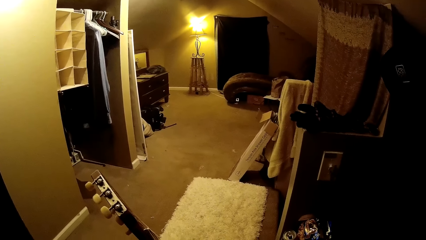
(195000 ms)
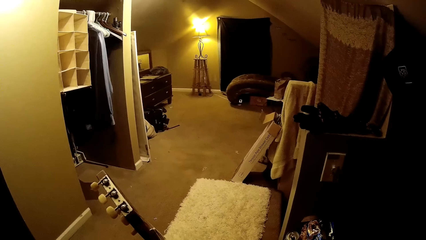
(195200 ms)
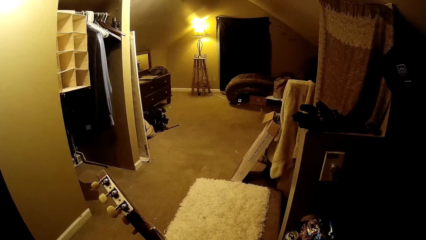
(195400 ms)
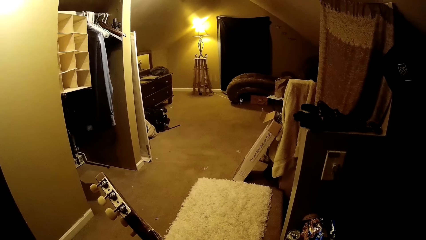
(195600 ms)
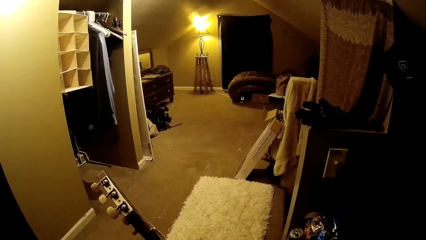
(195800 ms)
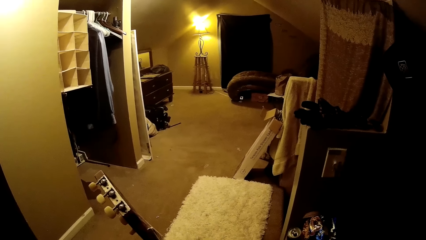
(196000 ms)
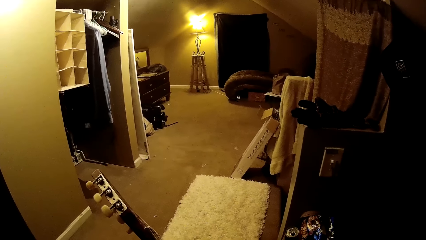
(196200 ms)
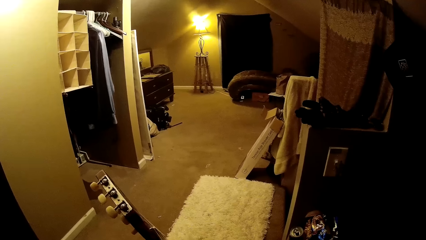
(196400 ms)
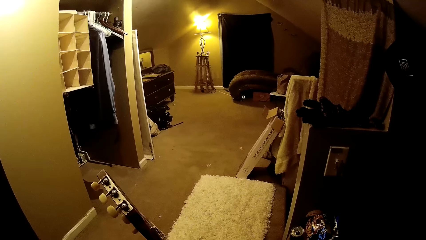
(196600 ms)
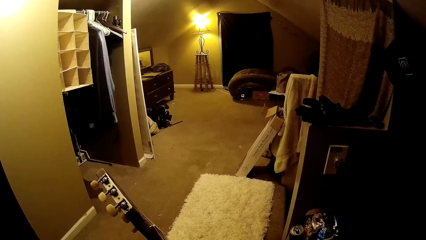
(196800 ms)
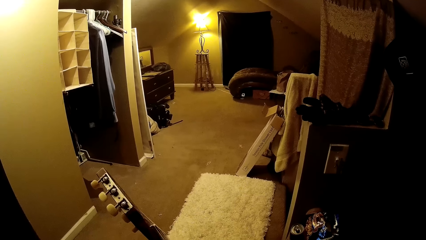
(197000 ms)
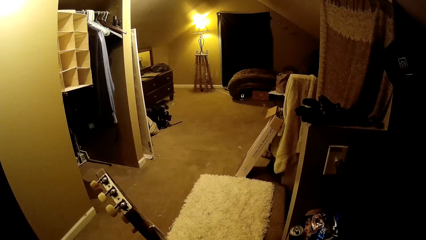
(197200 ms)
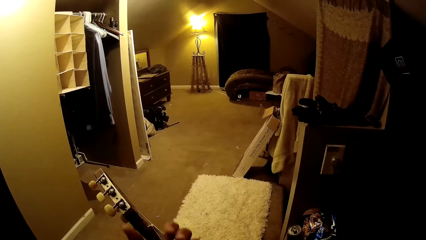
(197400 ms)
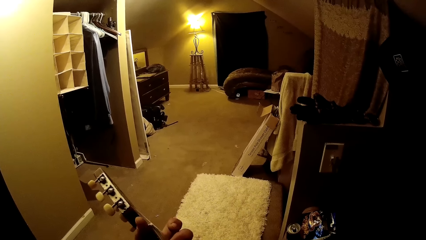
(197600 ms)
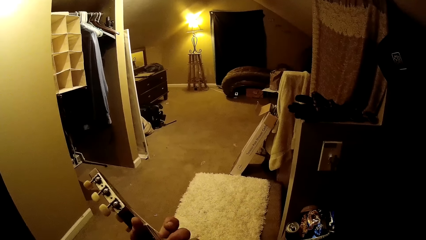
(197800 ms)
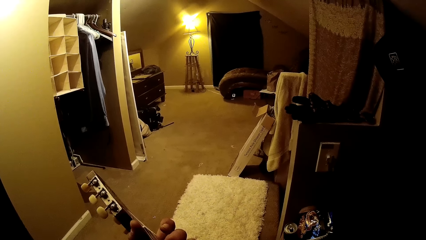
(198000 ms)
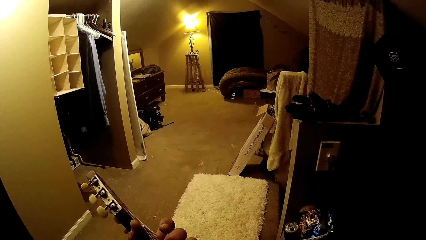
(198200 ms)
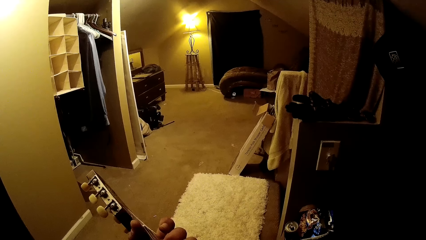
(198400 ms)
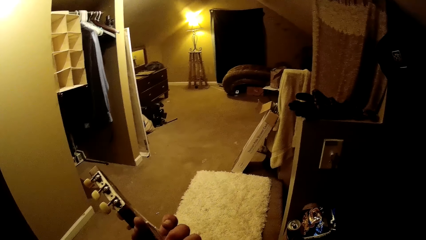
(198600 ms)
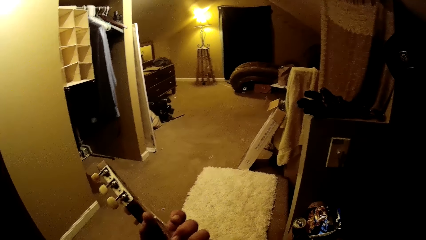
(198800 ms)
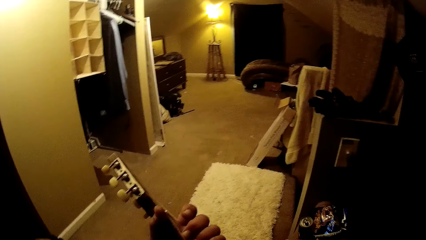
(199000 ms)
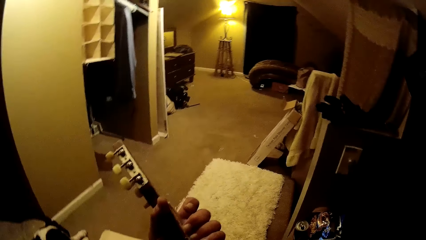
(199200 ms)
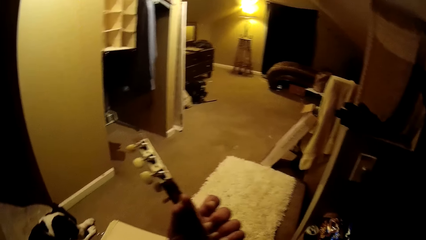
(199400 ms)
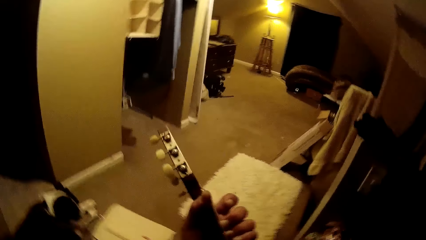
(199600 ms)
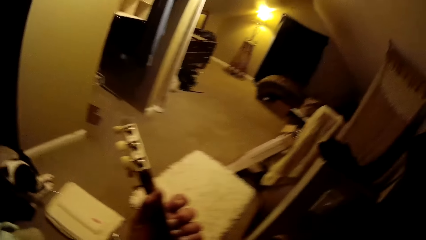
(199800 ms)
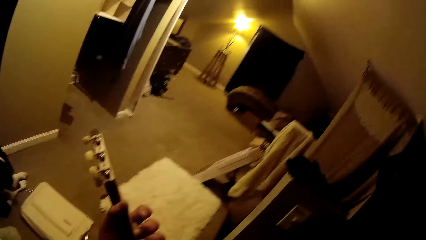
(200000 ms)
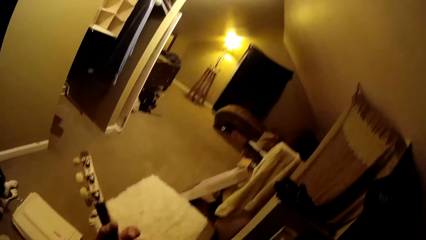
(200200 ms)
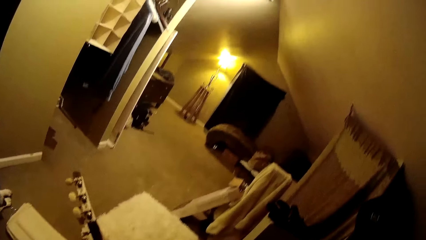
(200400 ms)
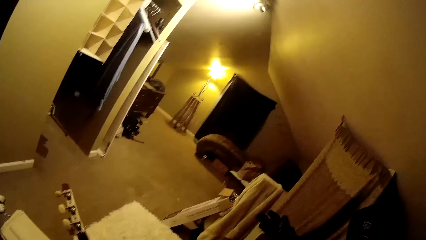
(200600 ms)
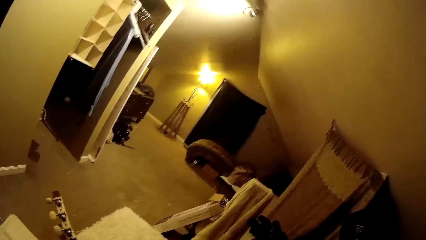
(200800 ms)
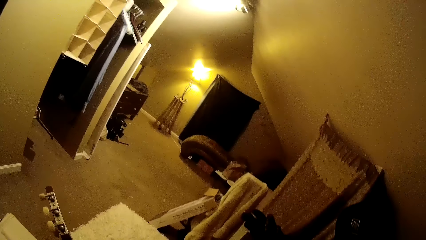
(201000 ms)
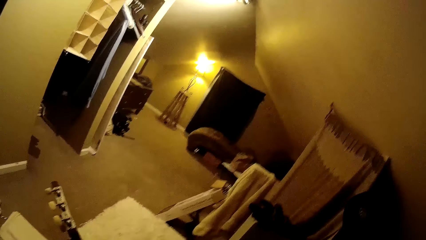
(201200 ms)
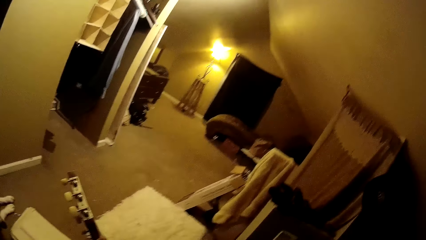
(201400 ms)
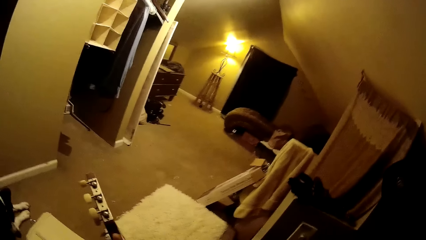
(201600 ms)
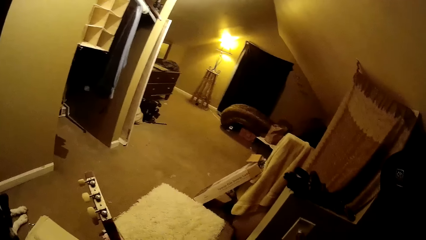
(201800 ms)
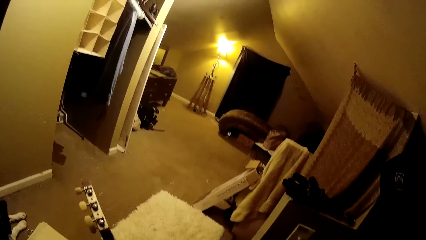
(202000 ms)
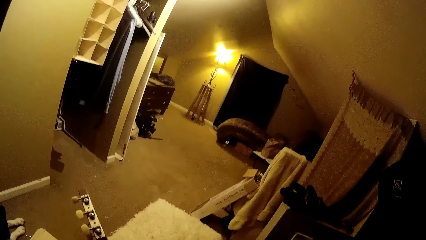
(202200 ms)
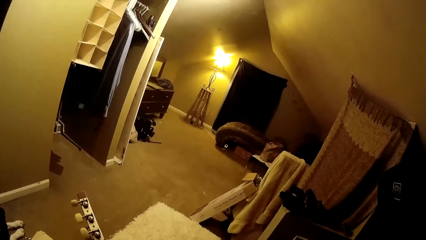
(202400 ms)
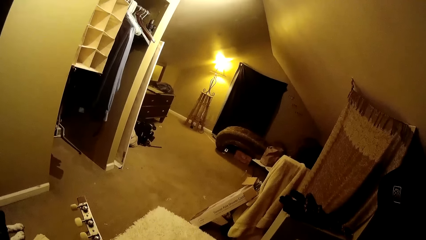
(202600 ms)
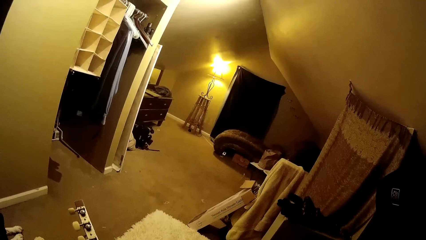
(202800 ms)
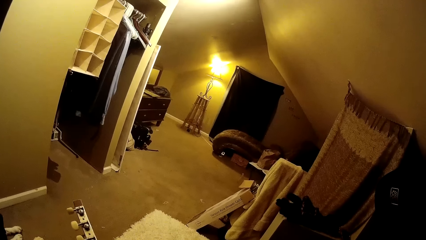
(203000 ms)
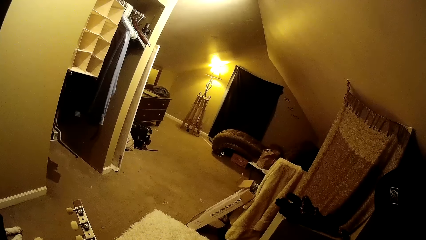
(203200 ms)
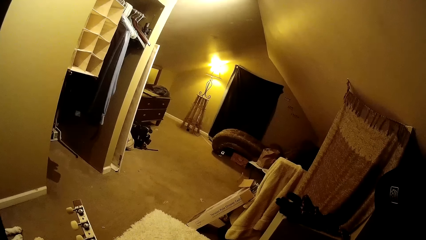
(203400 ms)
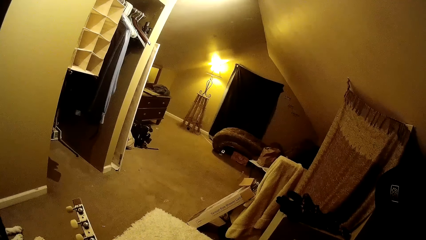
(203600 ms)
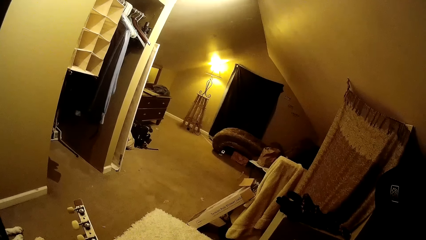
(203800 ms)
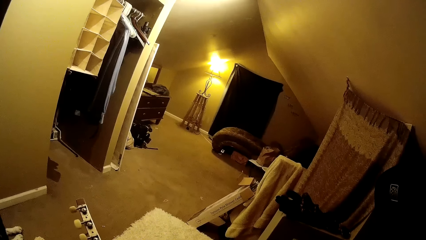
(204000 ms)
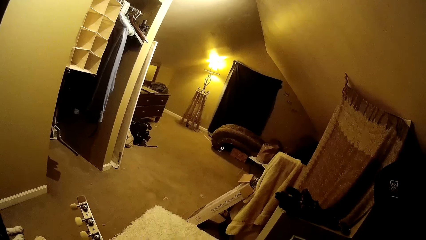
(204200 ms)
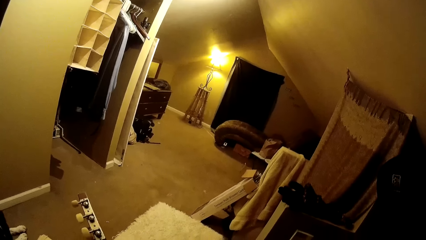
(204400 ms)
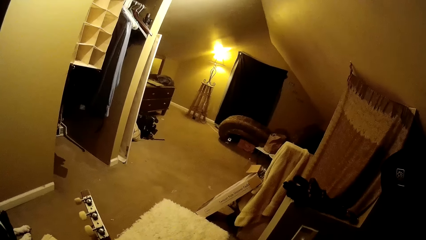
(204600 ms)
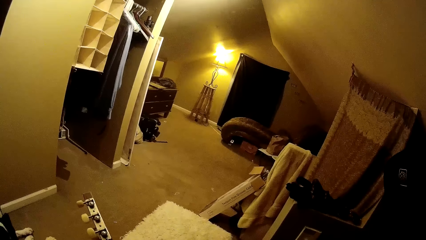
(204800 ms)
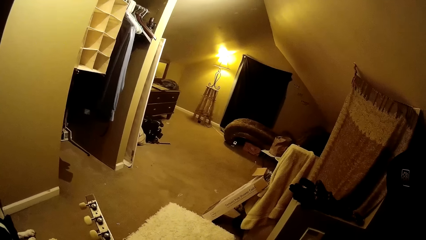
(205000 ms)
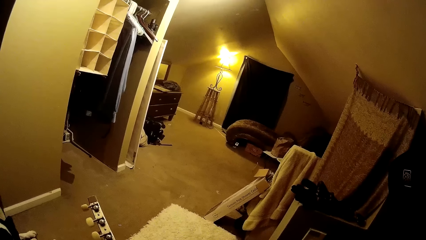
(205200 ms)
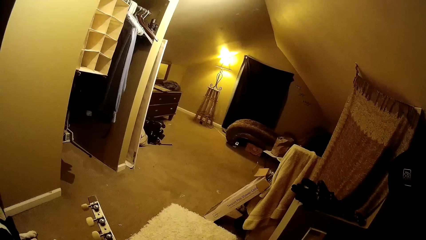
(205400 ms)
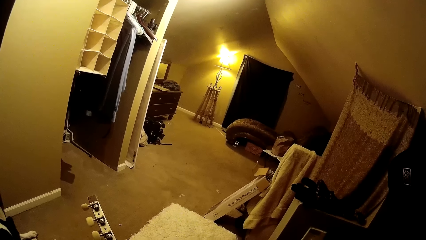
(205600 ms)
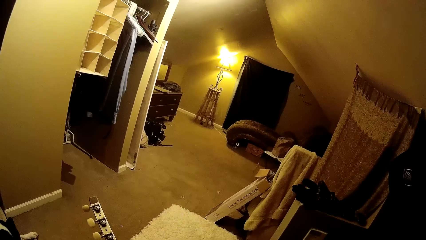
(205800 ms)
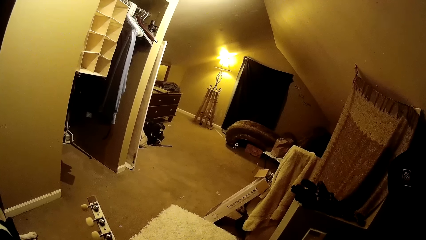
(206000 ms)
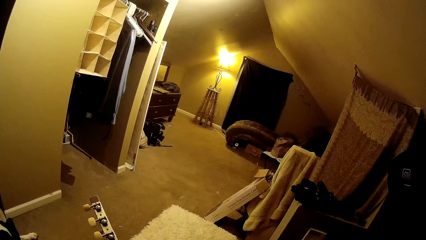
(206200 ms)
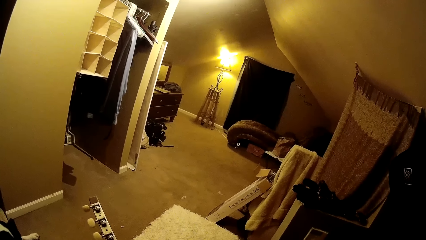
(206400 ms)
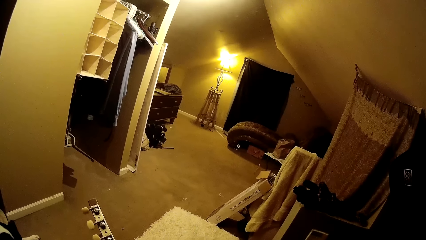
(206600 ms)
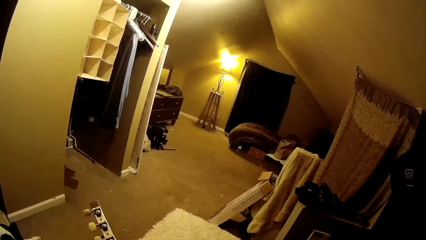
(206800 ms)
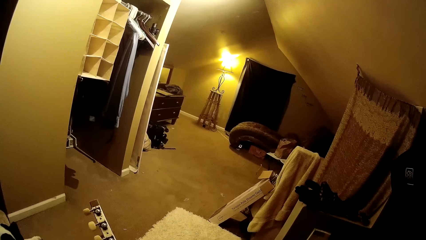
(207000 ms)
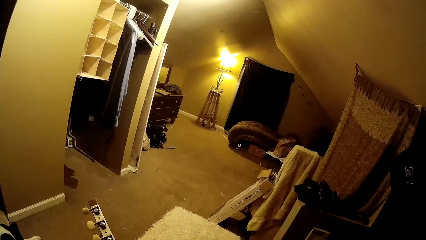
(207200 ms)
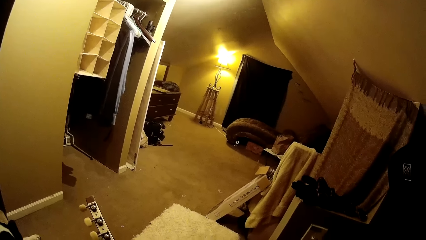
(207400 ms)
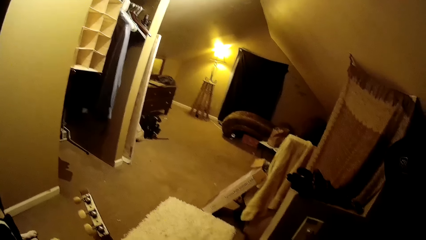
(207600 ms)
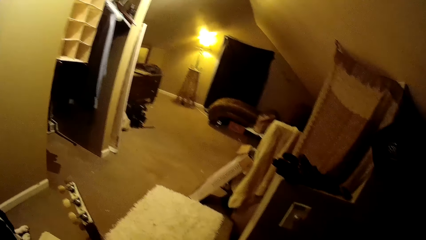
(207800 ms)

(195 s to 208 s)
The camera wearer turns to the side. They play the guitar.

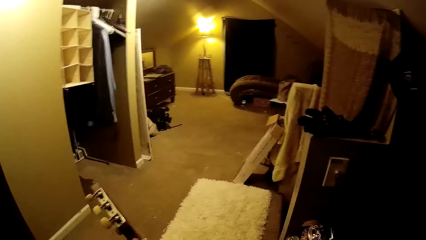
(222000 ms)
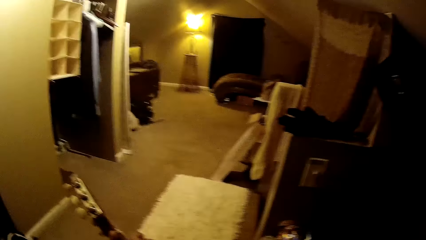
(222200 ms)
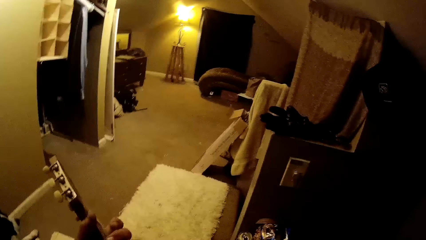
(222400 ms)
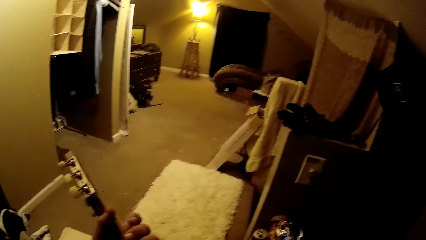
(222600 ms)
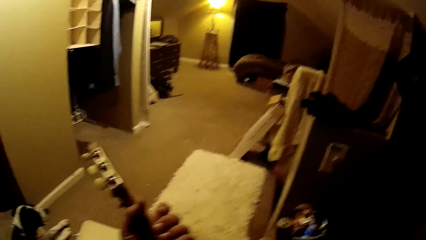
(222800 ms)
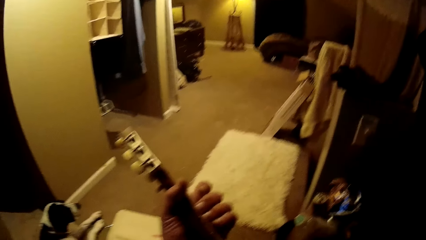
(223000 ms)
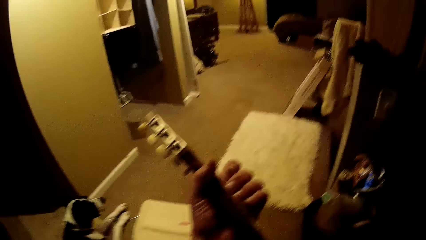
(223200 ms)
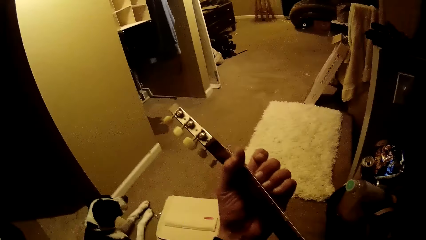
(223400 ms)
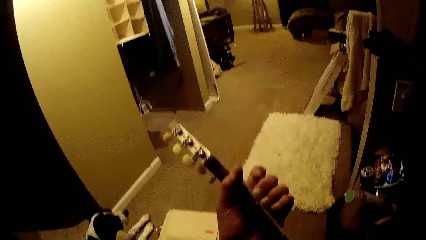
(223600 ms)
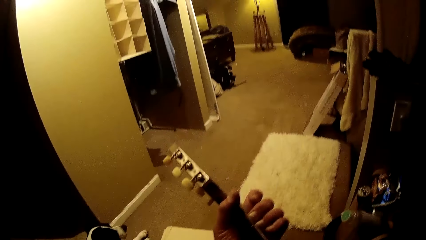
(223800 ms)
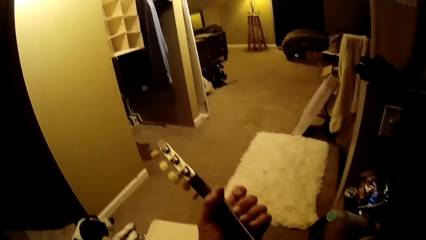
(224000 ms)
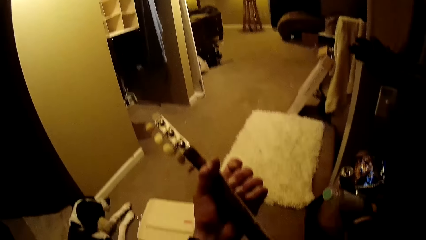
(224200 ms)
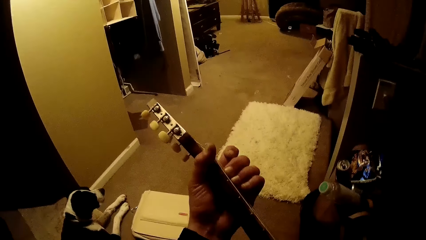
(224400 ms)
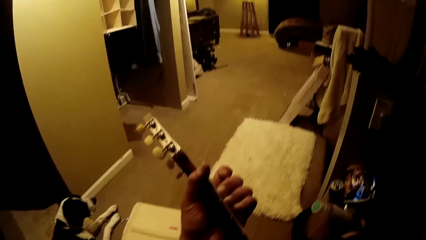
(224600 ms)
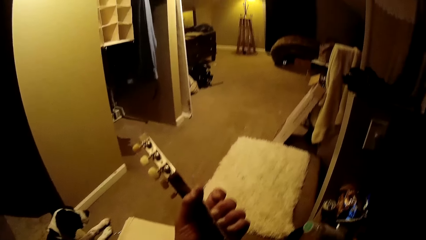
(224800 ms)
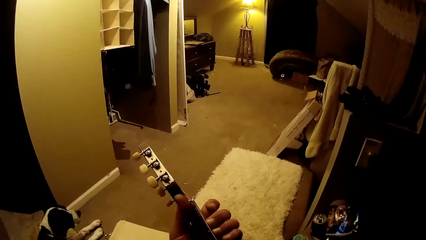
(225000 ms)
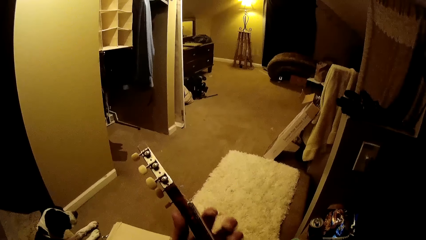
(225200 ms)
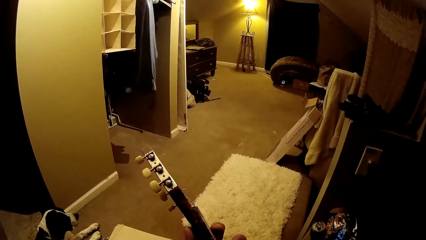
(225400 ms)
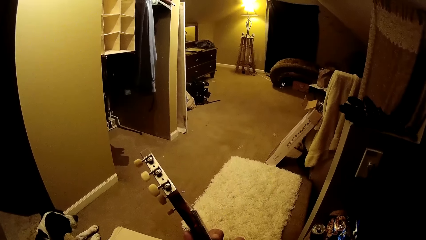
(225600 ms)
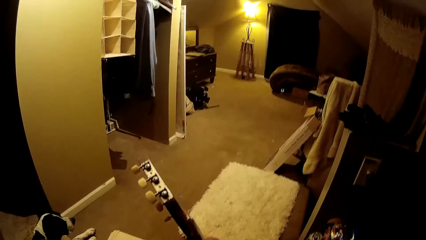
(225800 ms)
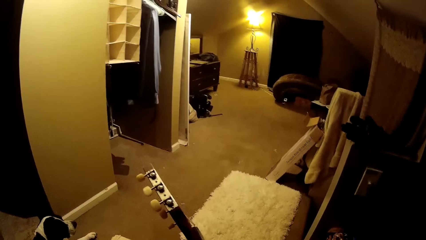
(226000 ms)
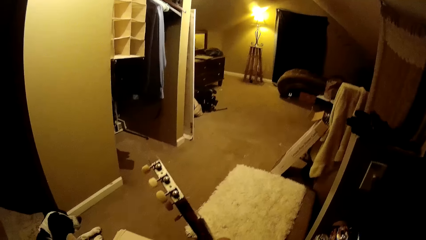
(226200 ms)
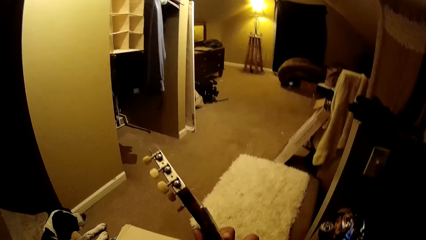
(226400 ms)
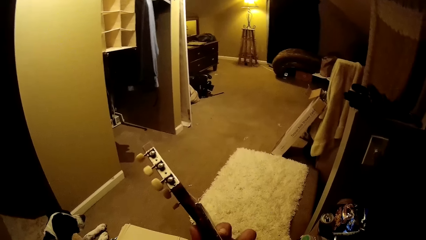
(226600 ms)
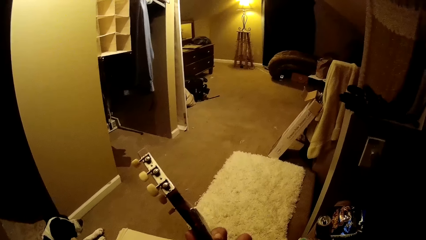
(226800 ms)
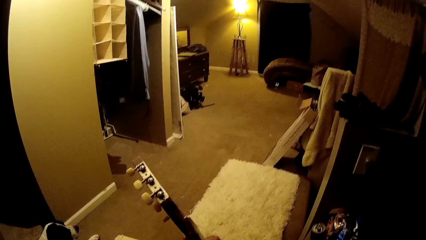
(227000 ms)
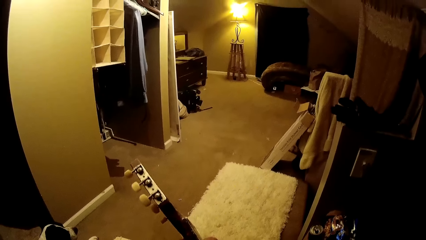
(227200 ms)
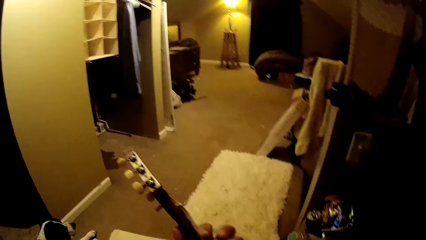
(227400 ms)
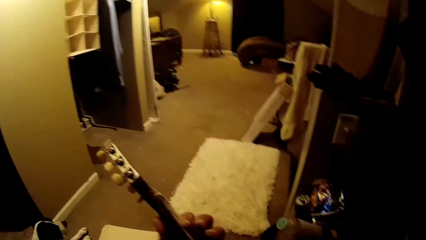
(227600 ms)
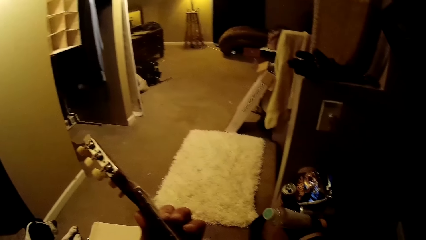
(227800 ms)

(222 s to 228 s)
The camera wearer turns to the side. They play the guitar.
